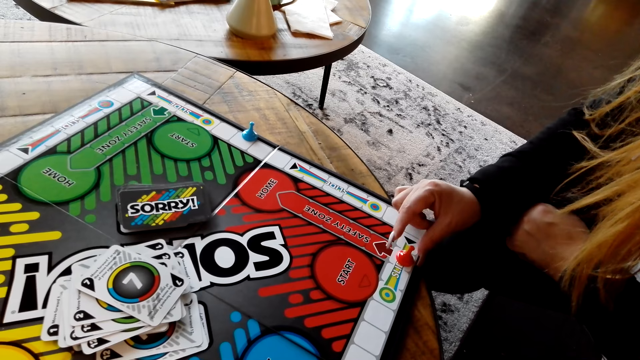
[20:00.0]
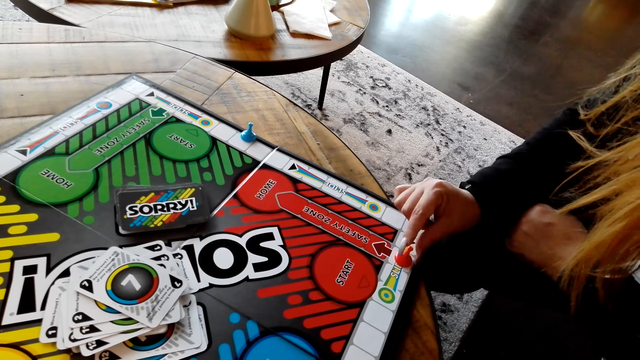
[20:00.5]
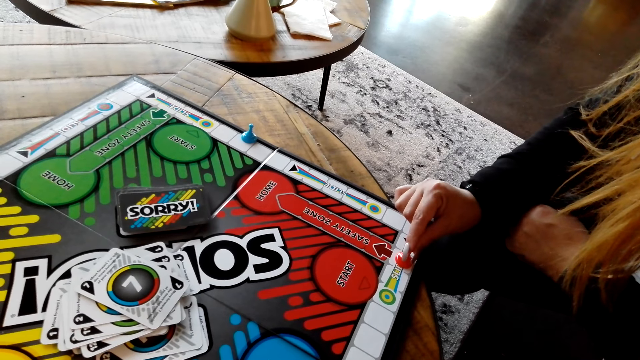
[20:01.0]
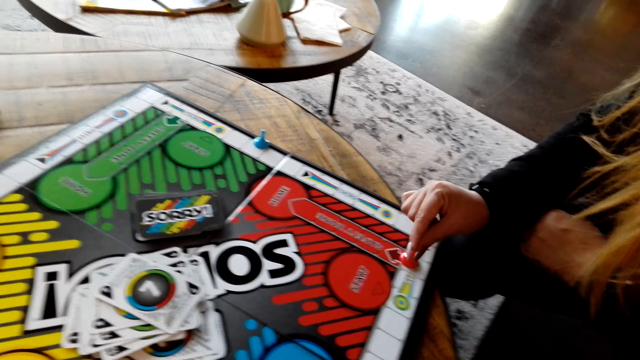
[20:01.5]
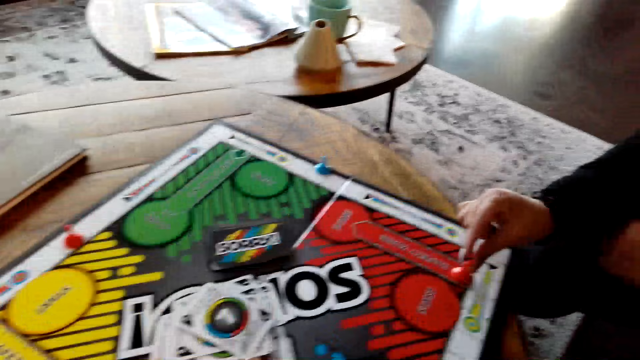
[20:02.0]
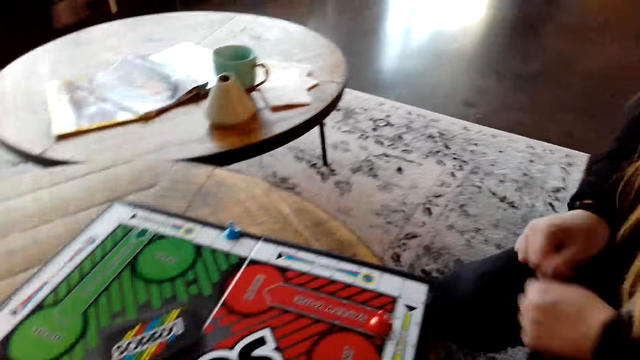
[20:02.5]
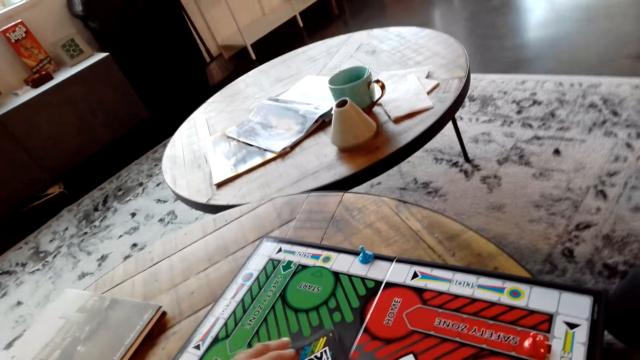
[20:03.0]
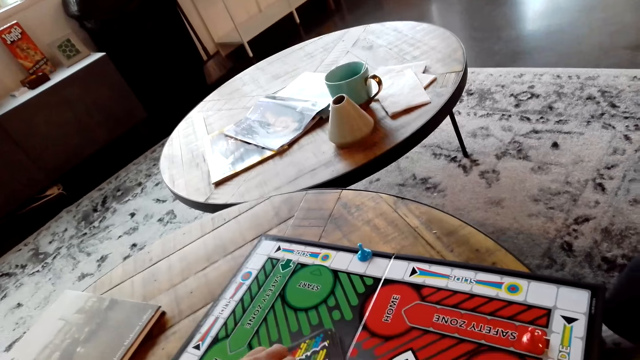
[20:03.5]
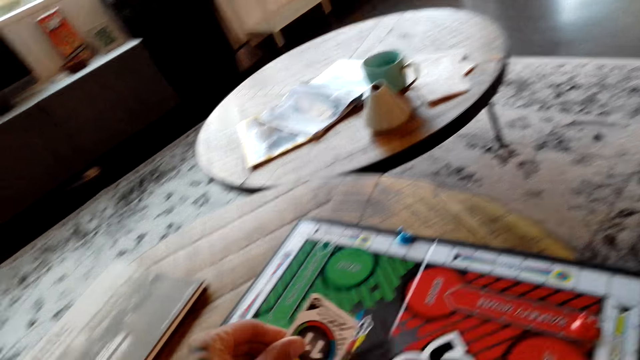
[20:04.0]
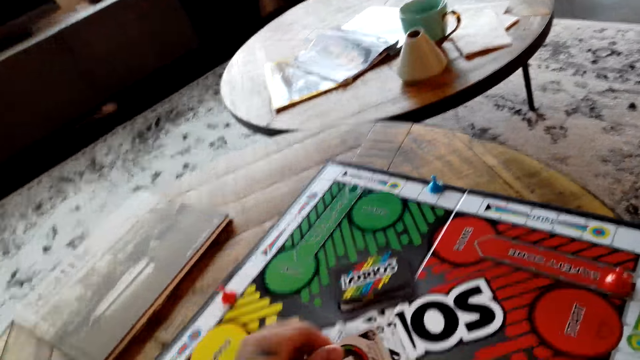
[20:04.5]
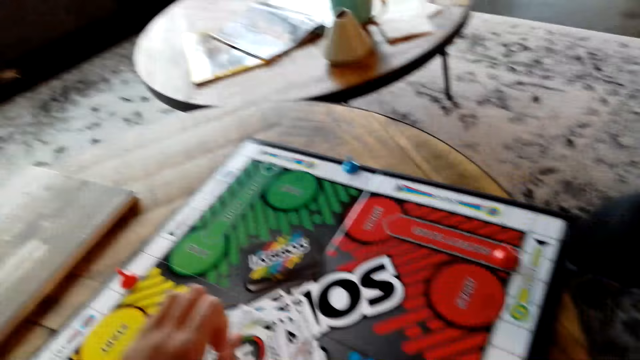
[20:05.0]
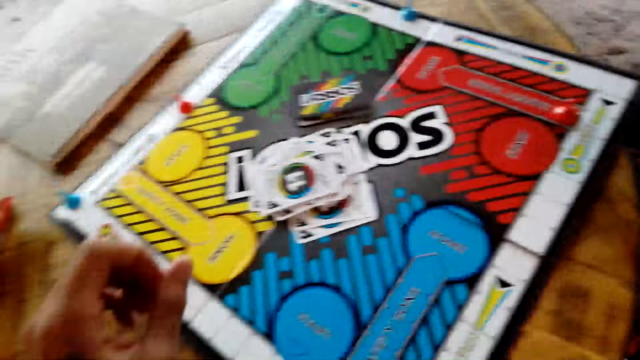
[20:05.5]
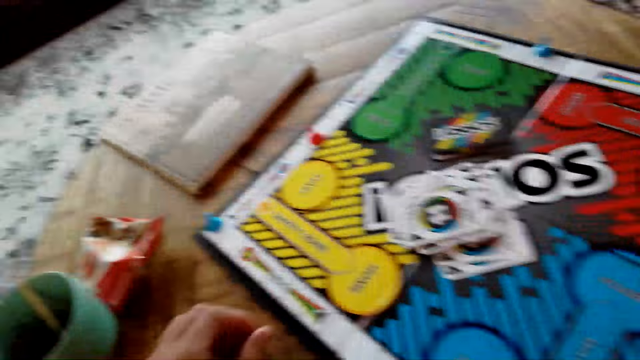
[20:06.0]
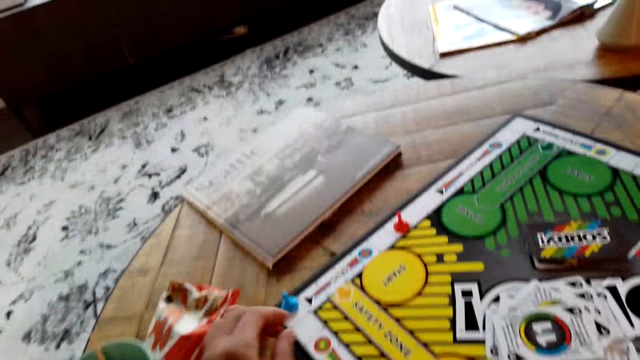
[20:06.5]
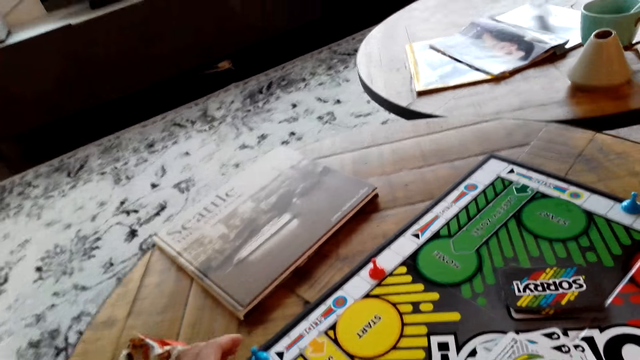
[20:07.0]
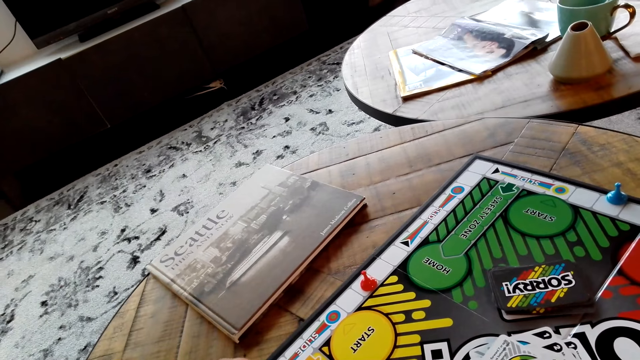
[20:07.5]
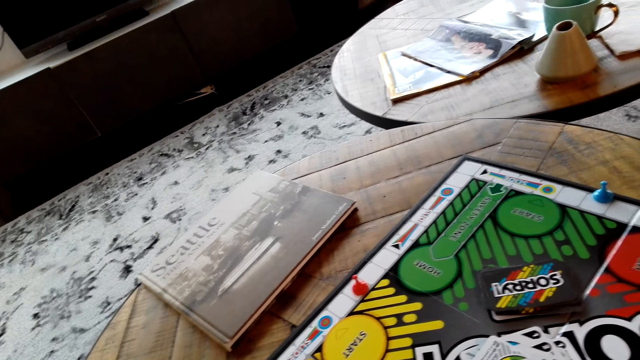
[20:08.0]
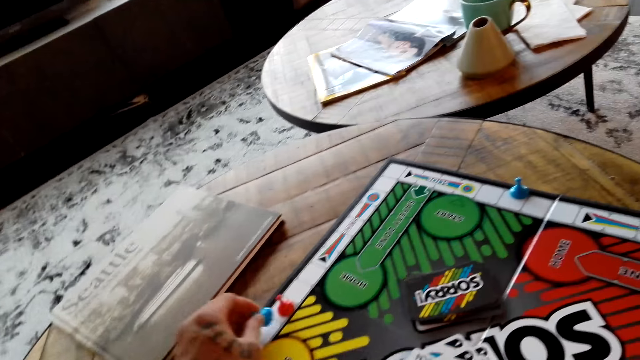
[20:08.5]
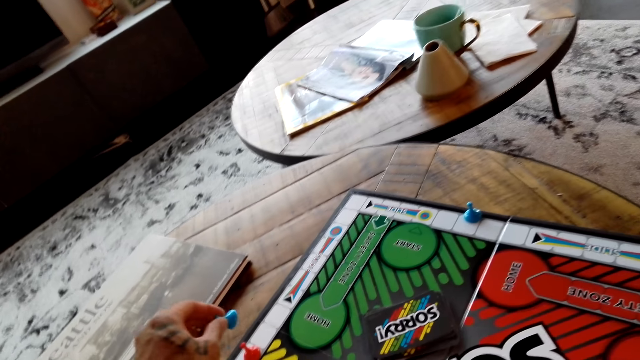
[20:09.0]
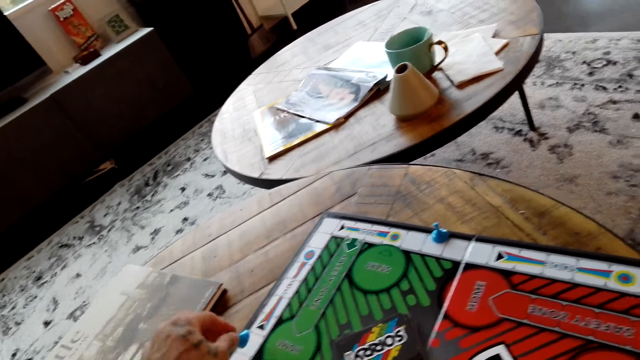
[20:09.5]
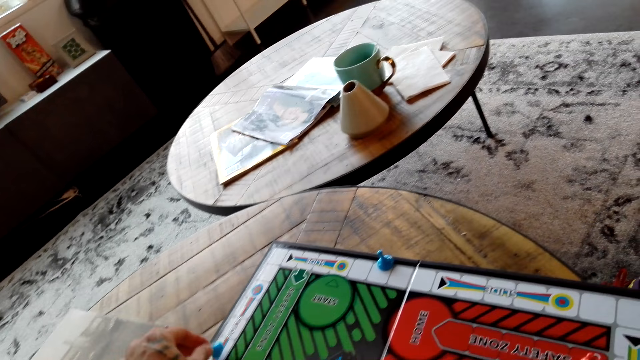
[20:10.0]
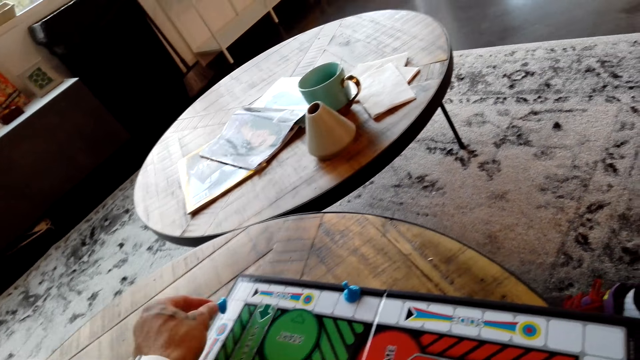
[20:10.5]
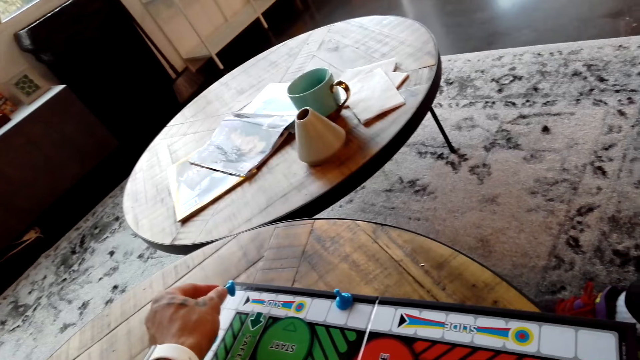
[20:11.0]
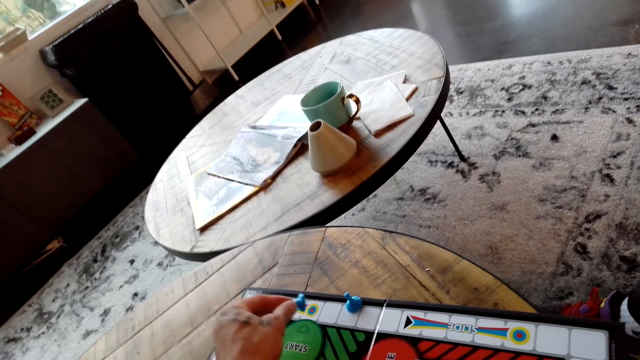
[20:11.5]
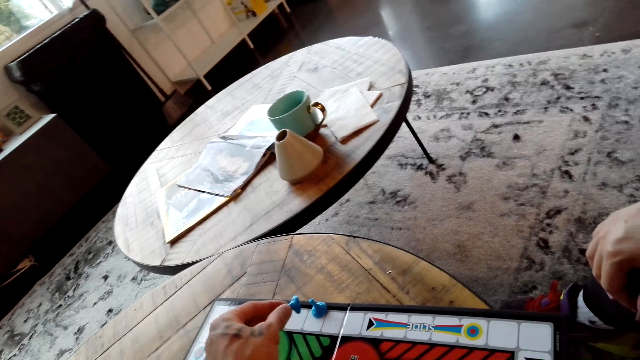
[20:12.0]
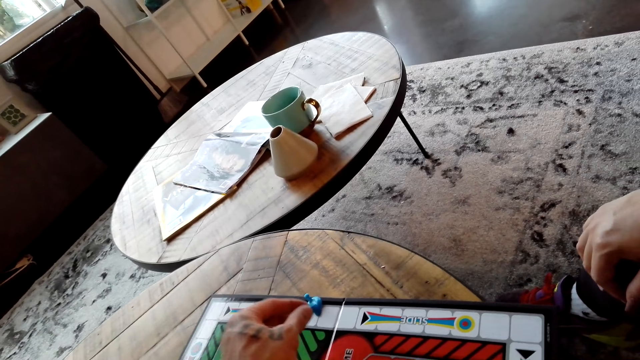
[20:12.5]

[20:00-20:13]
The camera wearer picks up the board game card with his left hand. He moves the board game chips on the table.

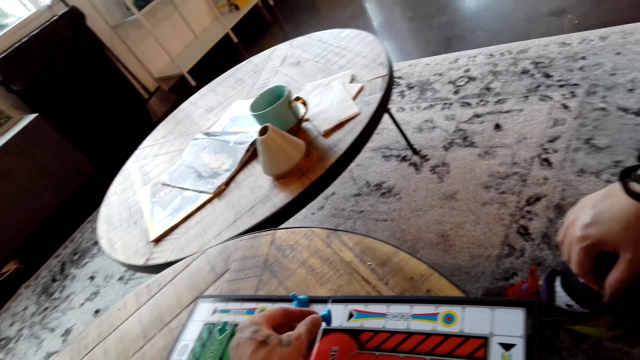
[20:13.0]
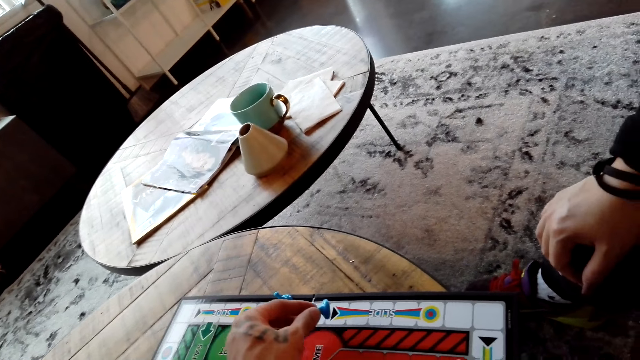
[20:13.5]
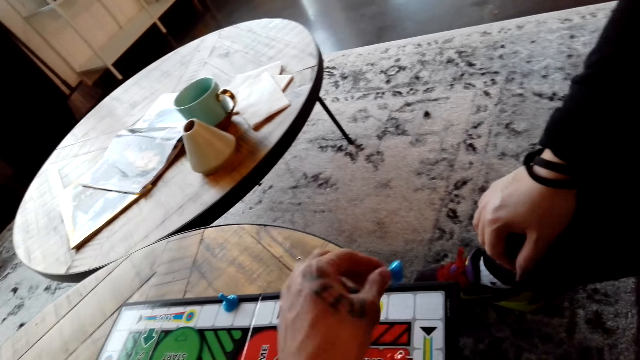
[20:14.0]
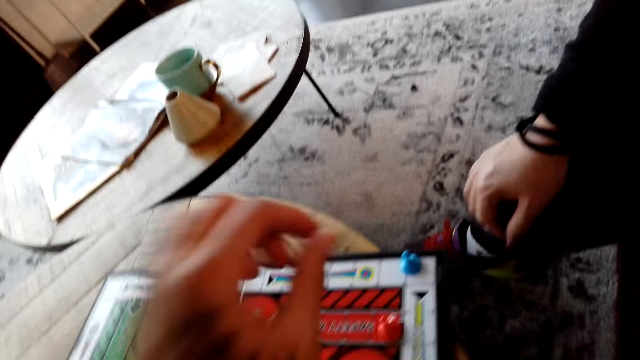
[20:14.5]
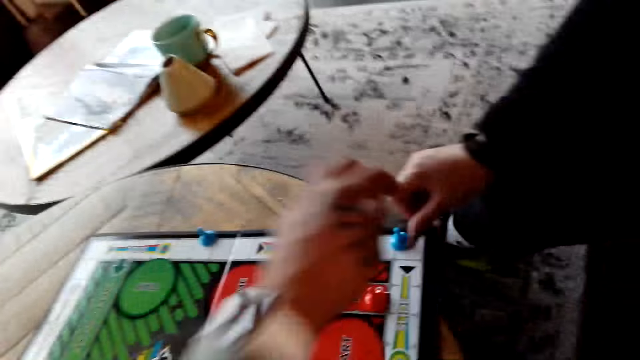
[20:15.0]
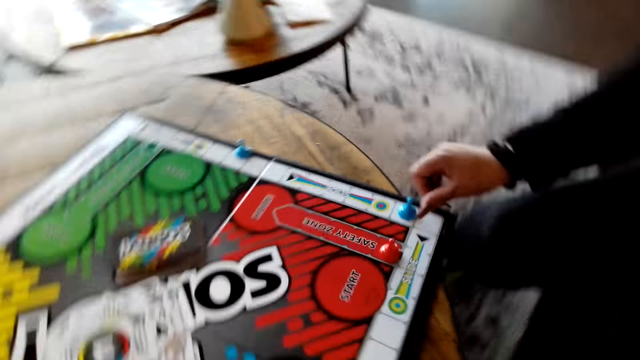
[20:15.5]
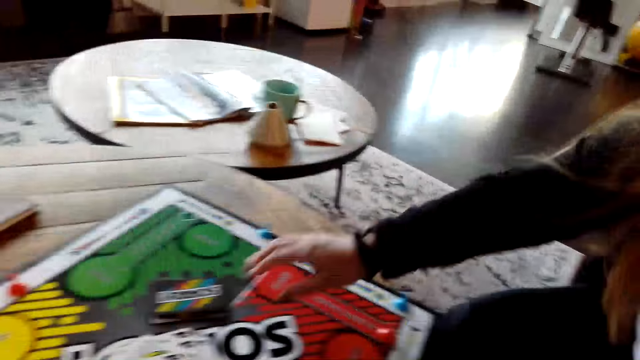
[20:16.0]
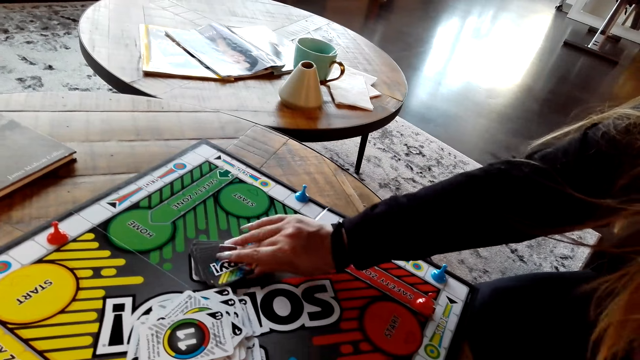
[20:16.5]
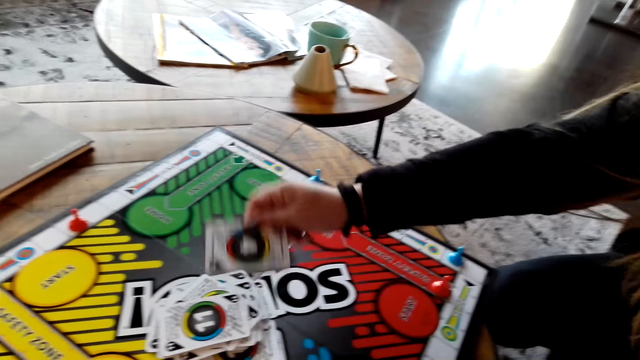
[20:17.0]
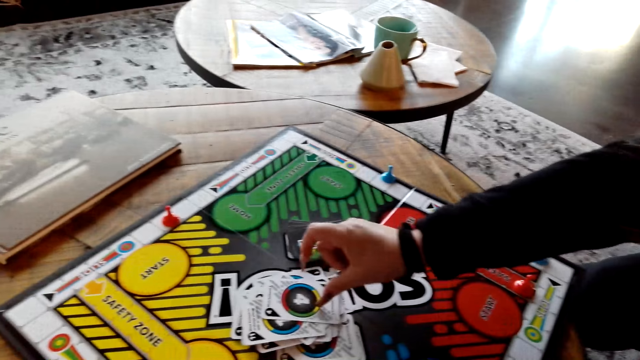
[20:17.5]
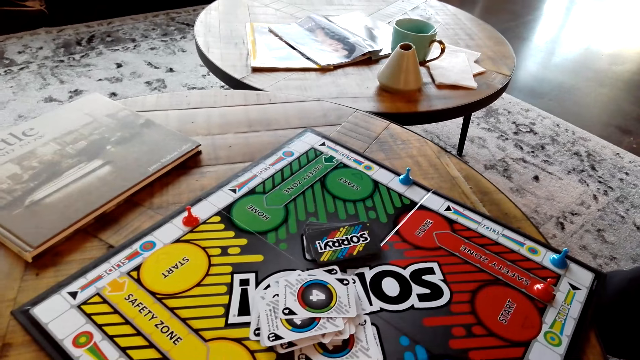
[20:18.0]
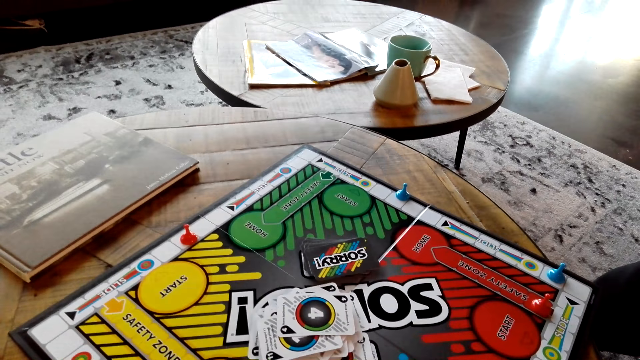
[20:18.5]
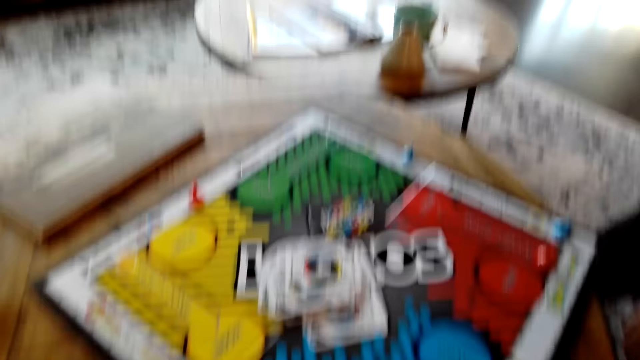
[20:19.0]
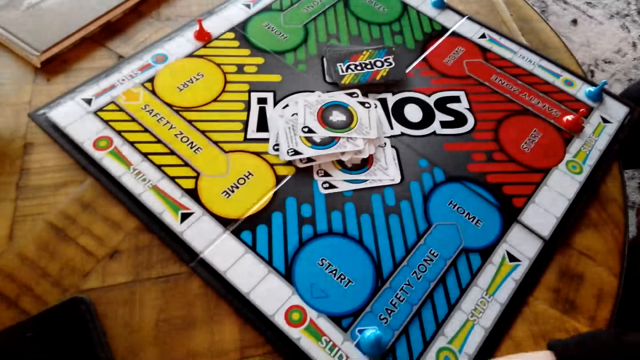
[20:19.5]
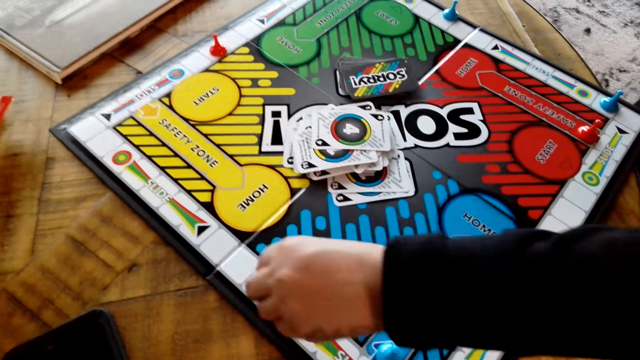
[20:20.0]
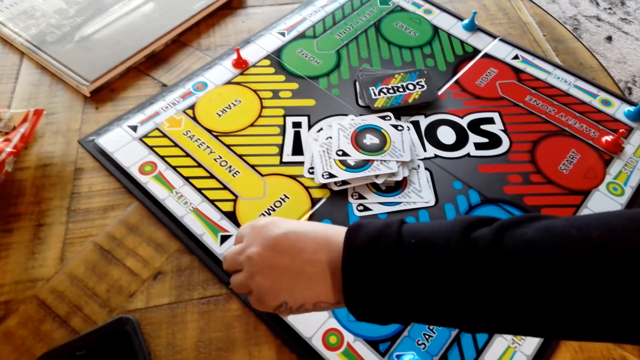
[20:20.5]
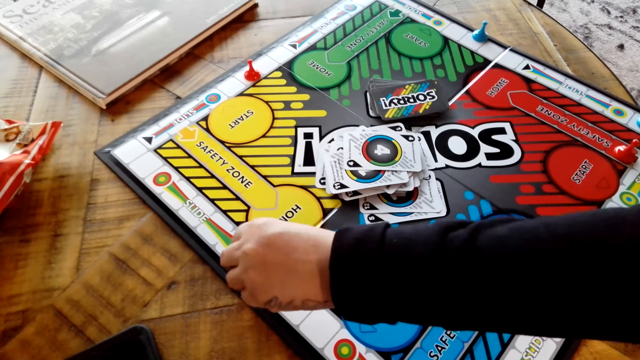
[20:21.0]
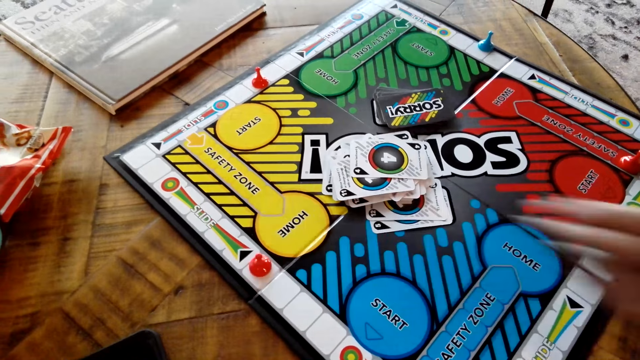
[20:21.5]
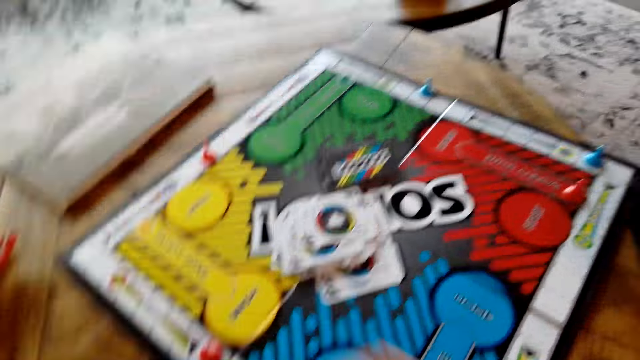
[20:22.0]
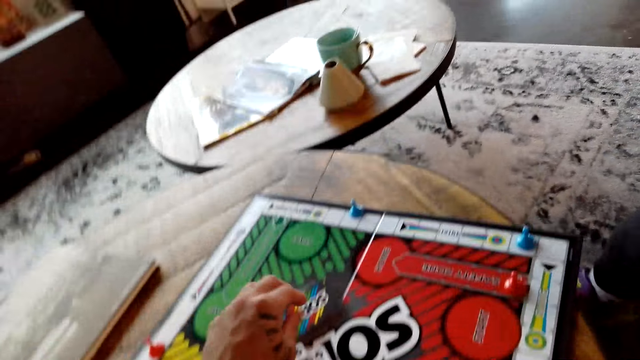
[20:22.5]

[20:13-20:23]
The camera wearer puts the board game chips on the table. A lady picks up the board game card with her right hand and puts the board game chips on the table.
